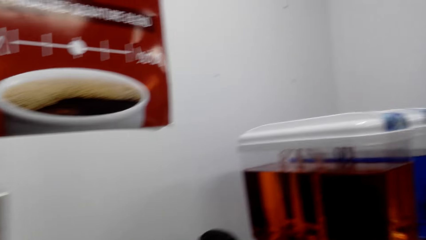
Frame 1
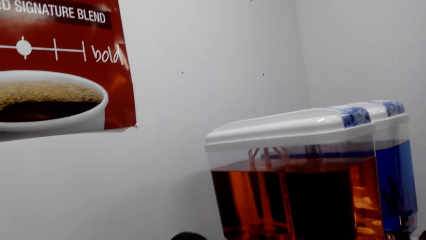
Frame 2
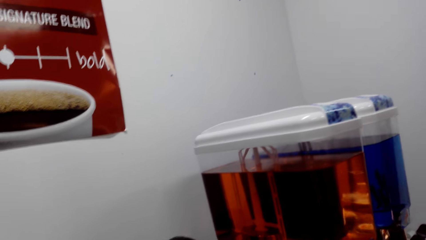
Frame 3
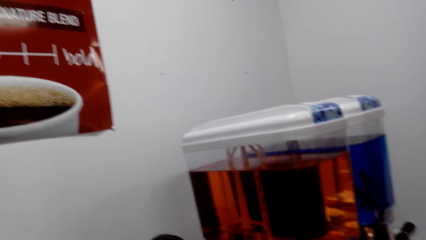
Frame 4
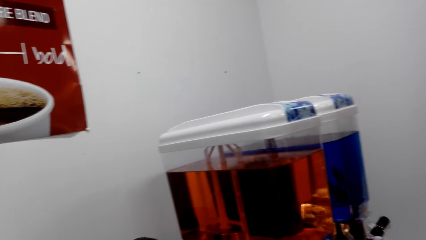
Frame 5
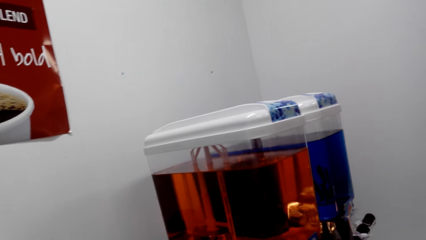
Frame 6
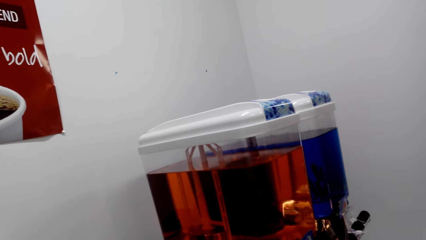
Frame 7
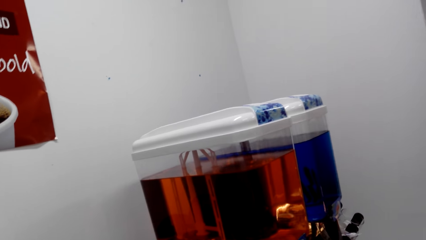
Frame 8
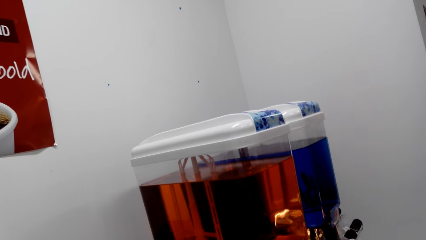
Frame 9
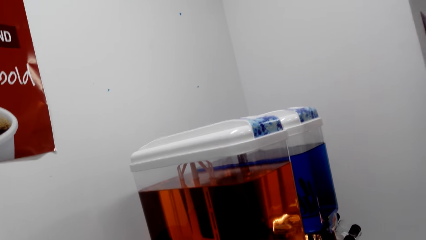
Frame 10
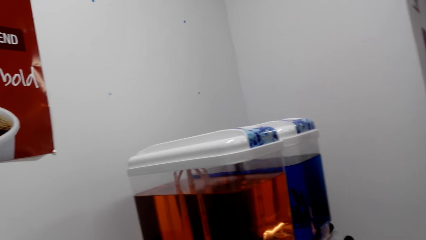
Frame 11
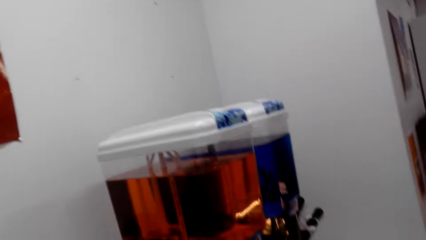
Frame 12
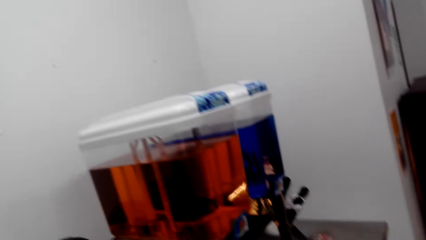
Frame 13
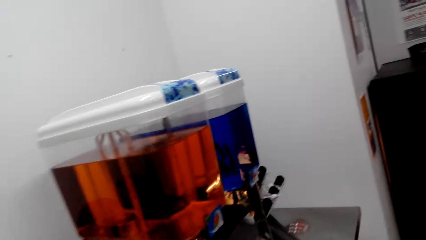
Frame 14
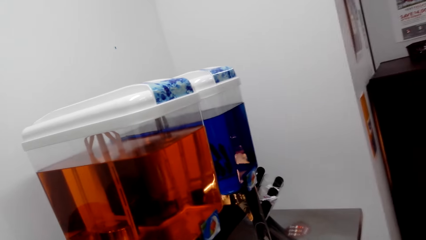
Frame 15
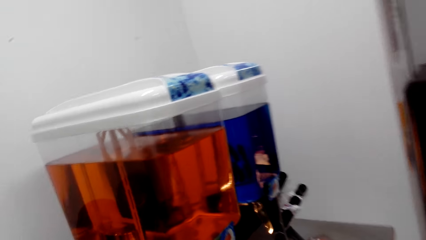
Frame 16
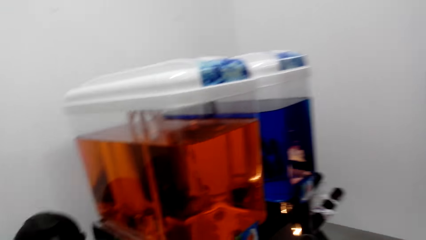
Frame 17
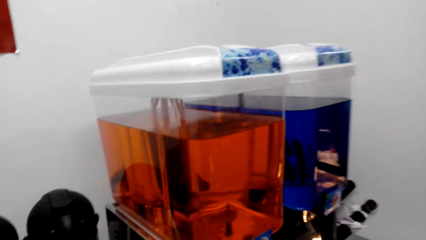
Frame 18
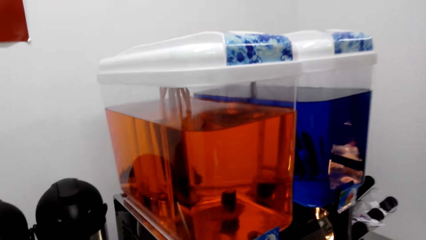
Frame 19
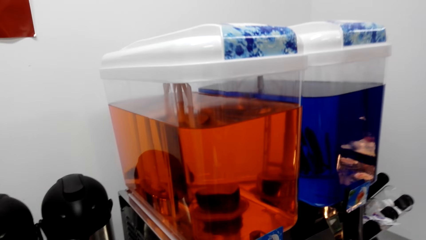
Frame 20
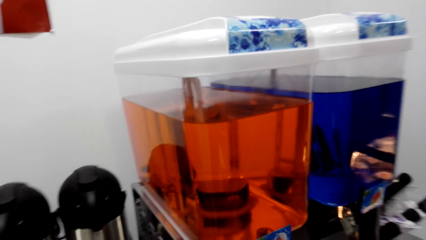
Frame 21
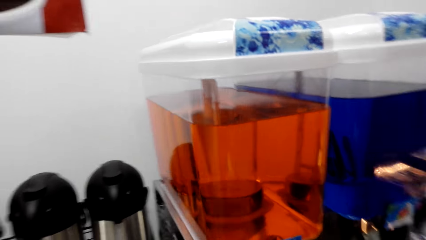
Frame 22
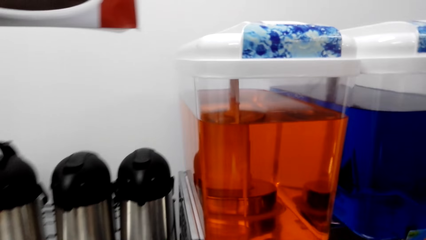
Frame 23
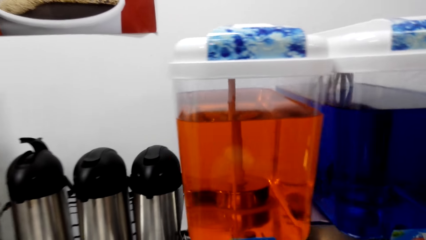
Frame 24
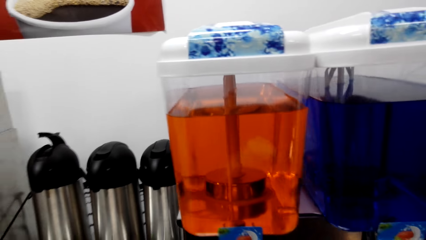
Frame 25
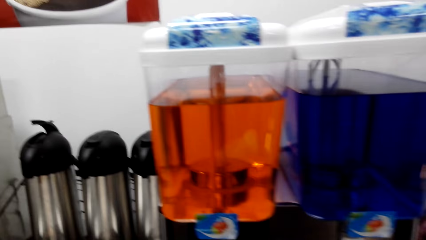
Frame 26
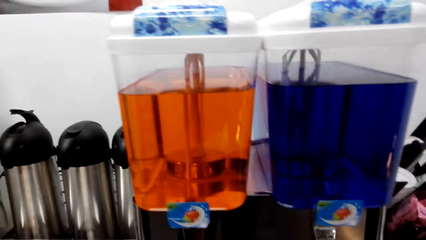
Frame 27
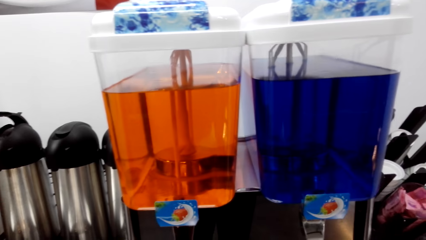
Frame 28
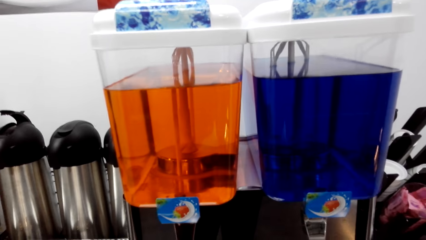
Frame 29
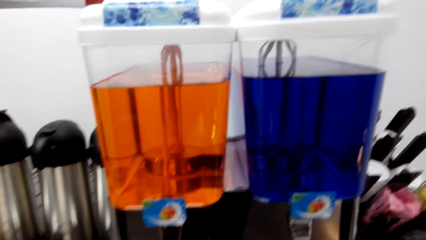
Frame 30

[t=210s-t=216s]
The camera wearer looks around.

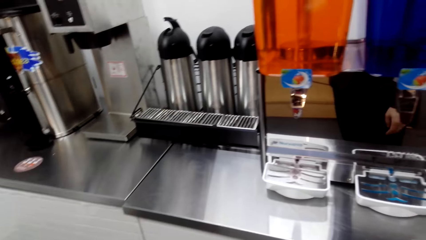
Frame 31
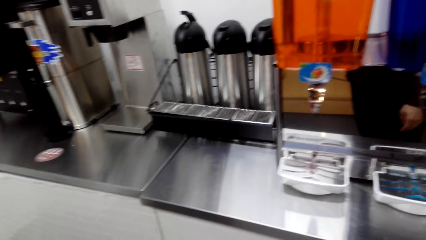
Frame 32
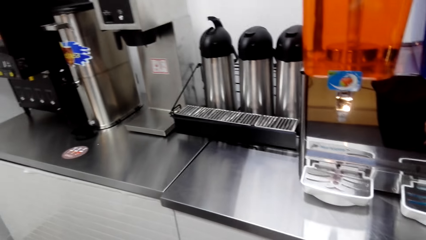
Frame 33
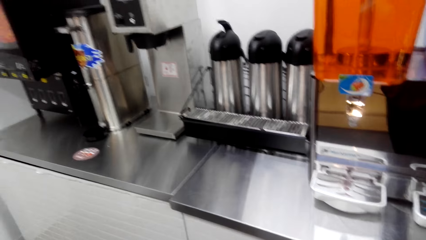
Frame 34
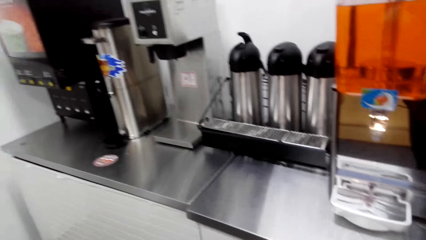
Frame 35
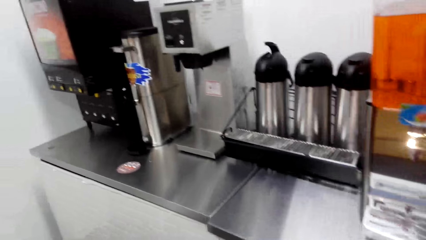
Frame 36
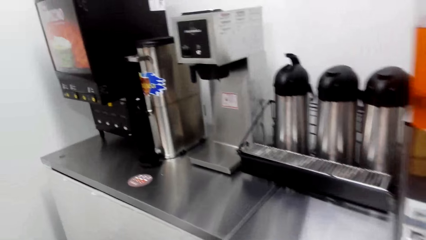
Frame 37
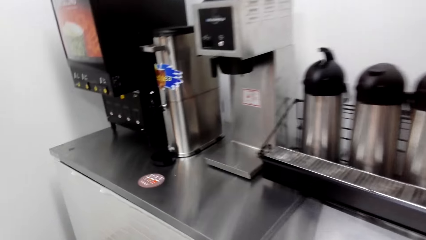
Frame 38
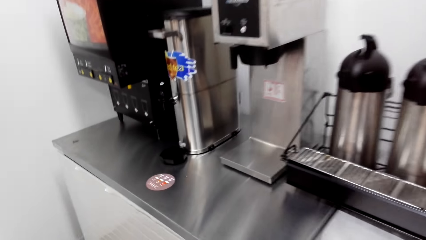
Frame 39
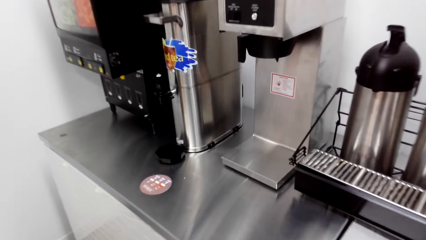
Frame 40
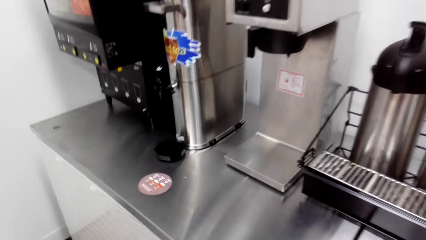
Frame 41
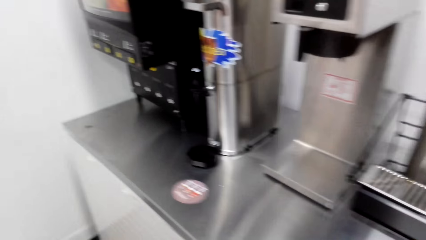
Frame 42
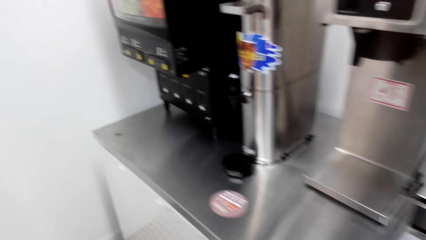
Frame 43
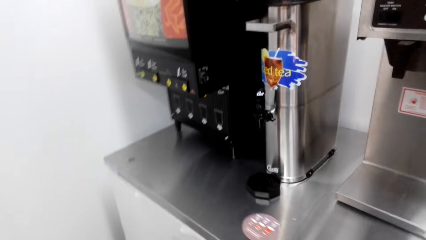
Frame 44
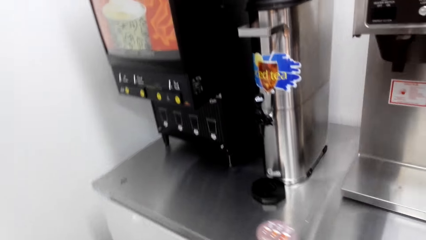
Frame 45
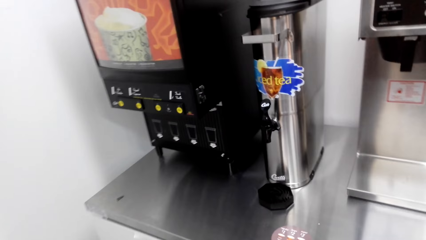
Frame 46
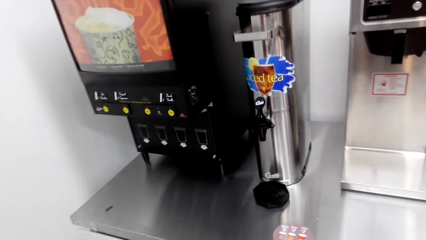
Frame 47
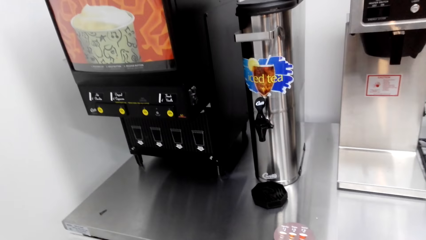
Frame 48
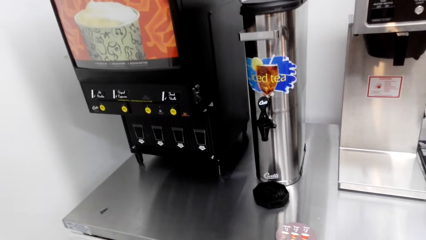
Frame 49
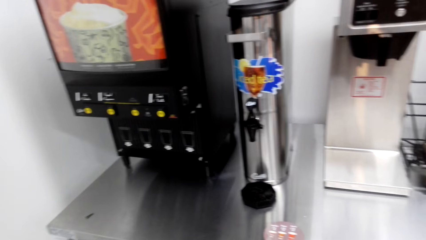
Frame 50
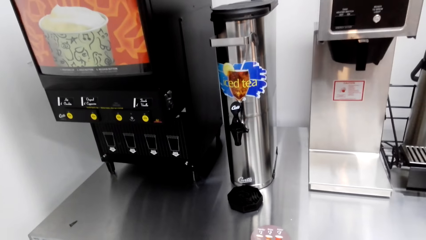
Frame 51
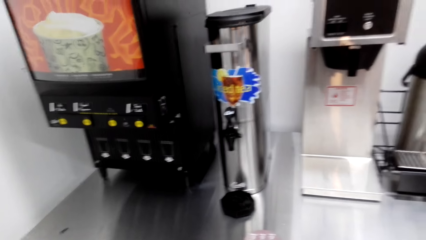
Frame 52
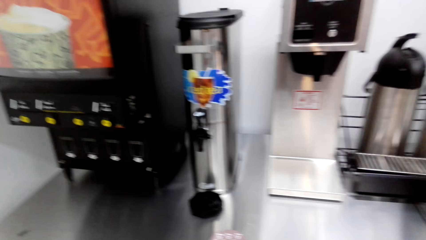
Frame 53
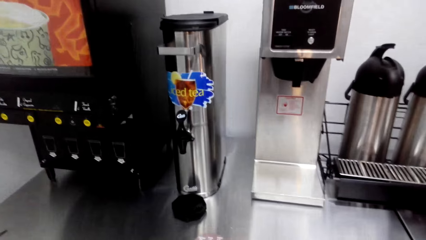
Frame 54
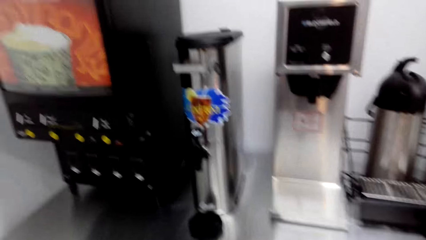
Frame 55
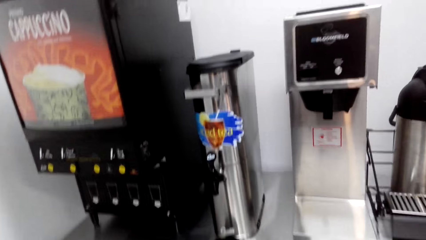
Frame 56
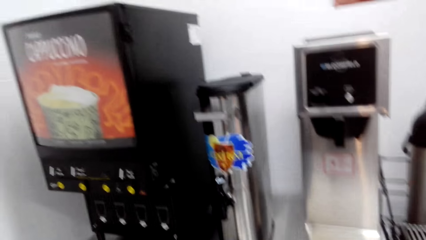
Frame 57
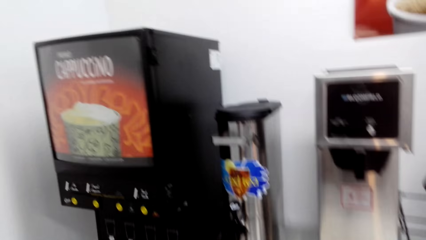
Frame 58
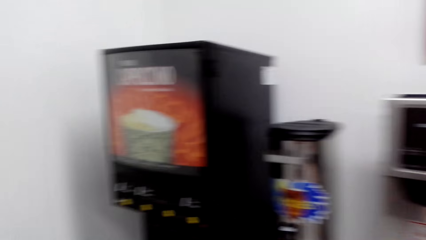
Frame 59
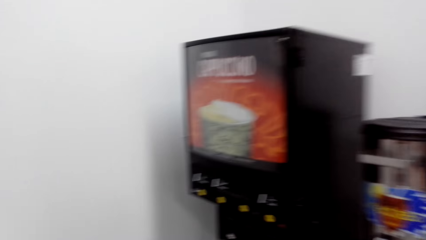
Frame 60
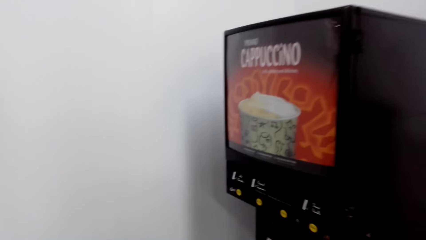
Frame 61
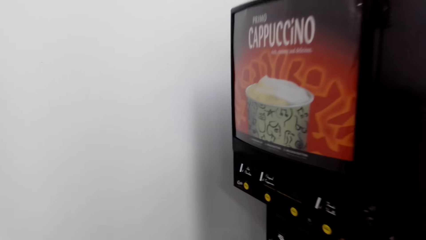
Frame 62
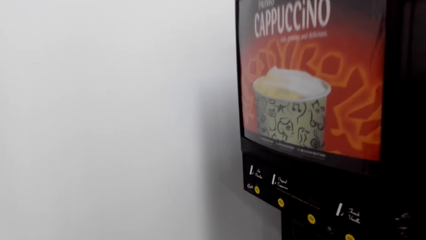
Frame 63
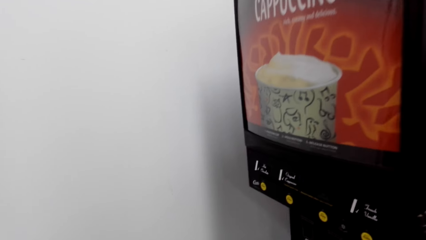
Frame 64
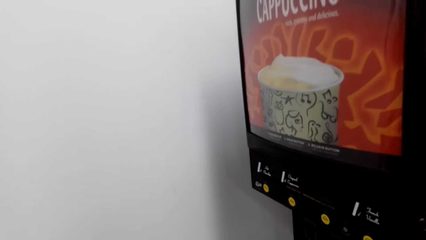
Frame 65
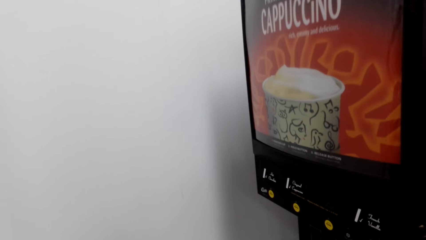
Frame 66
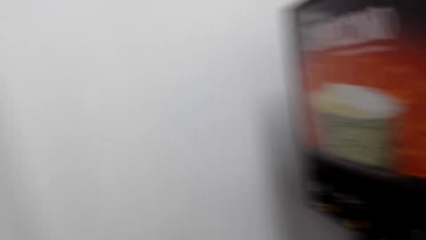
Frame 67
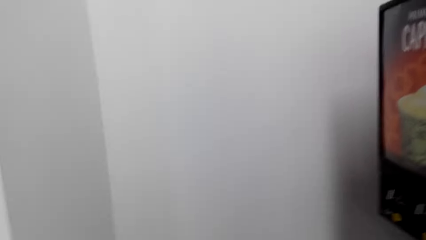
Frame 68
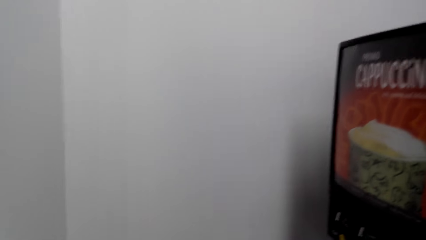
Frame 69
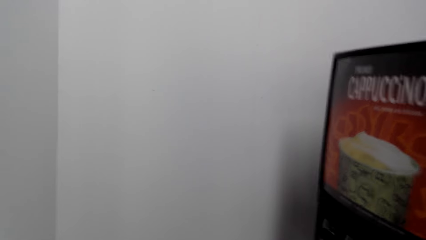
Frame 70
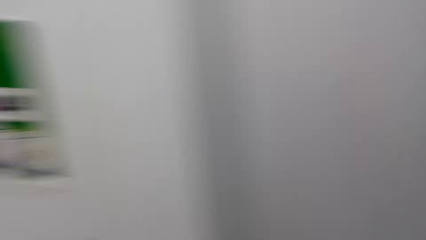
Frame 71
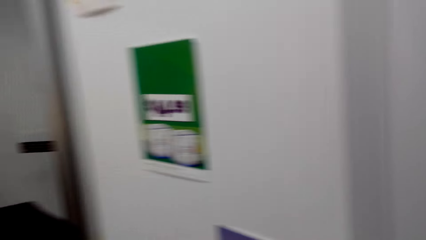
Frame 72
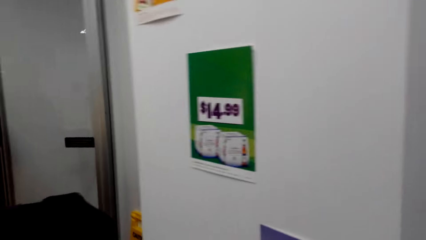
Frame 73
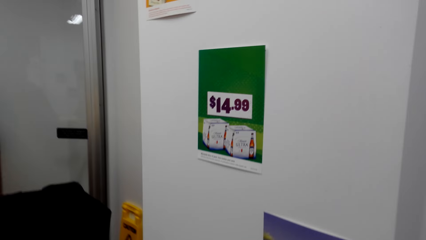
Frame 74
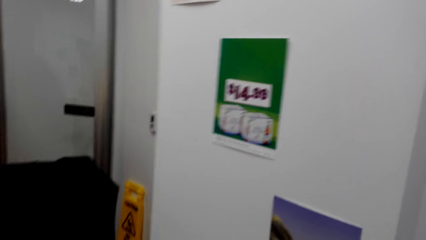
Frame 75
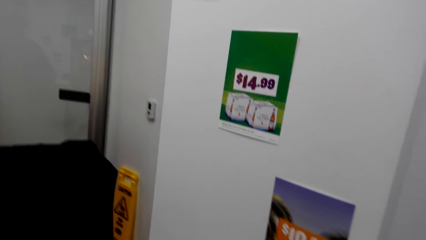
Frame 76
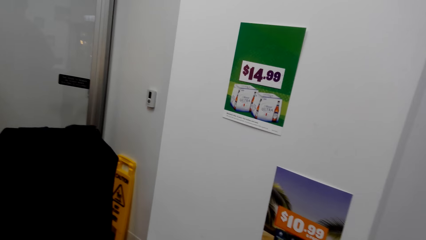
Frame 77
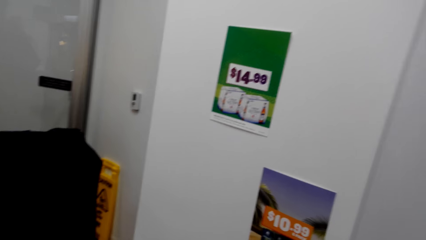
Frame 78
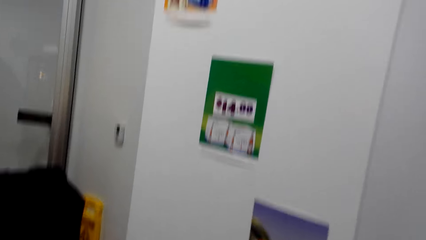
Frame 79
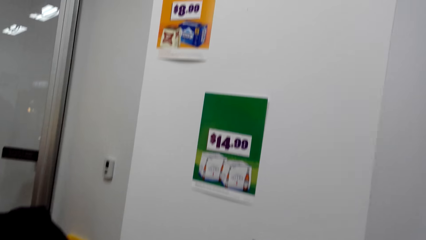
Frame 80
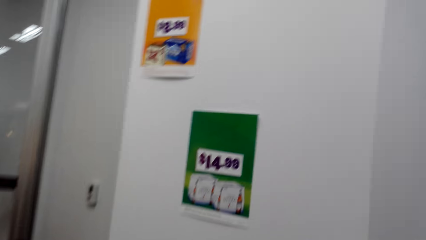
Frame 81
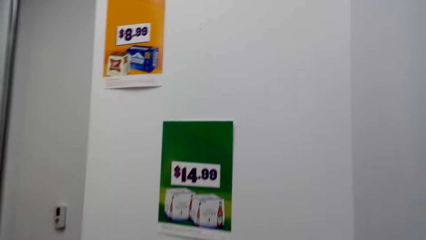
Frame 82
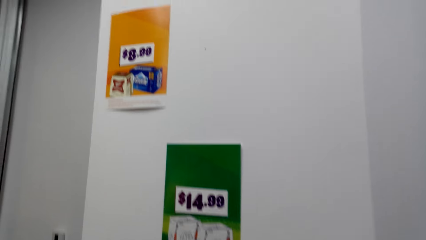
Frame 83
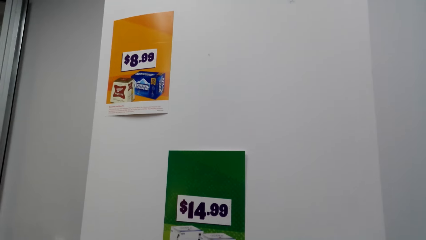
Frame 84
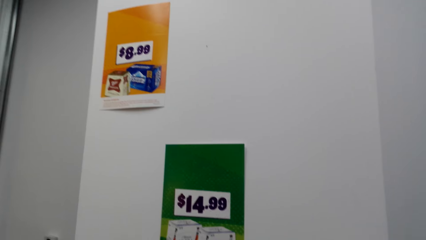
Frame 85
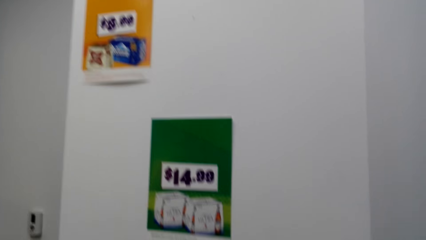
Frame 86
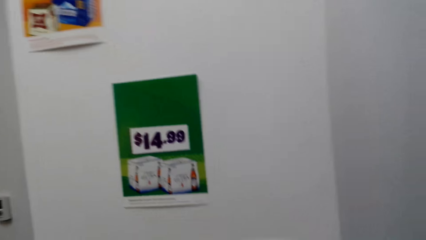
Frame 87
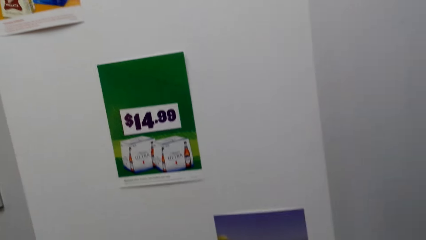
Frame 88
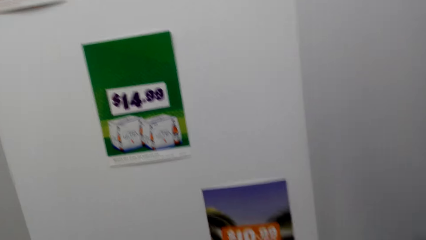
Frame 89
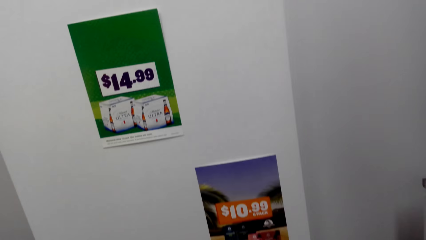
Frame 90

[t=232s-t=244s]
The camera wearer moves around.
